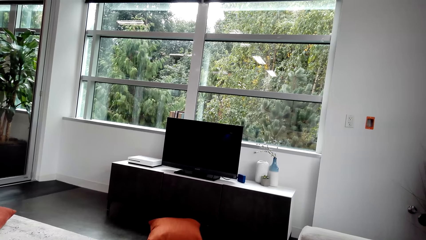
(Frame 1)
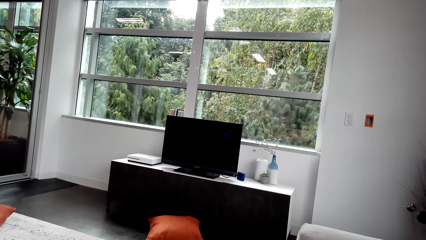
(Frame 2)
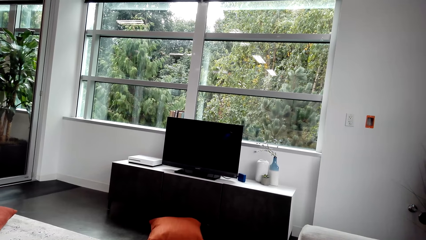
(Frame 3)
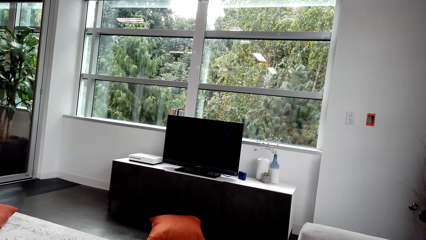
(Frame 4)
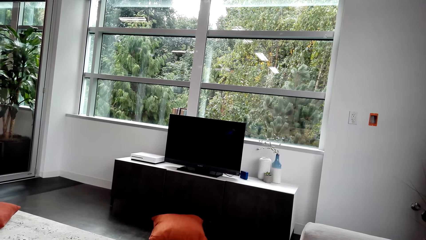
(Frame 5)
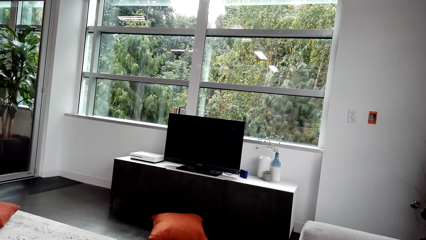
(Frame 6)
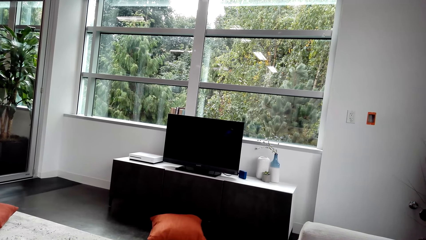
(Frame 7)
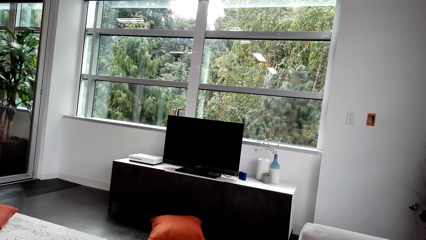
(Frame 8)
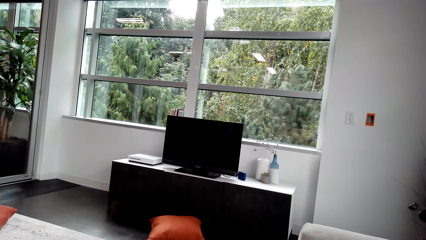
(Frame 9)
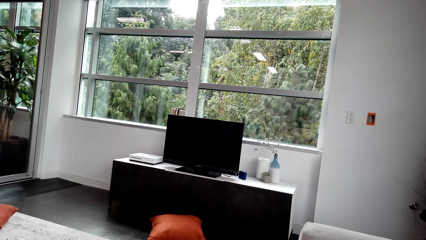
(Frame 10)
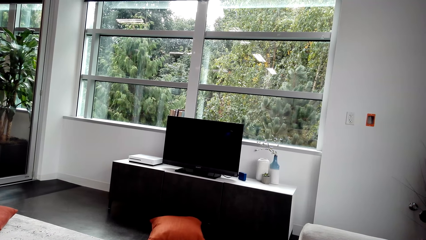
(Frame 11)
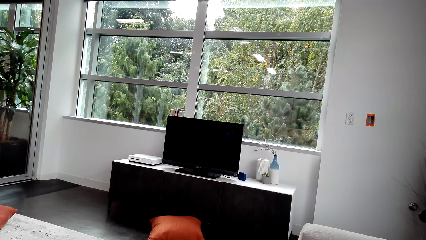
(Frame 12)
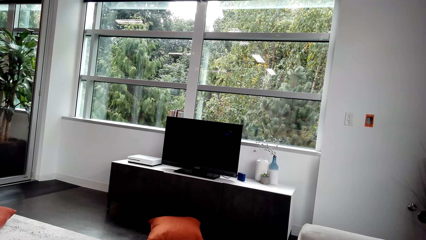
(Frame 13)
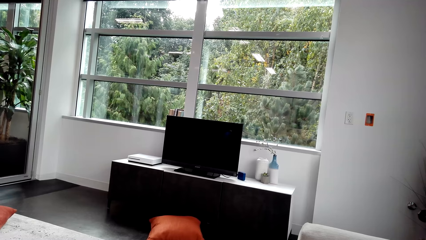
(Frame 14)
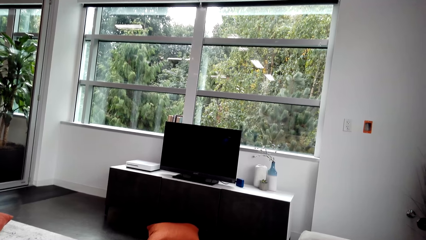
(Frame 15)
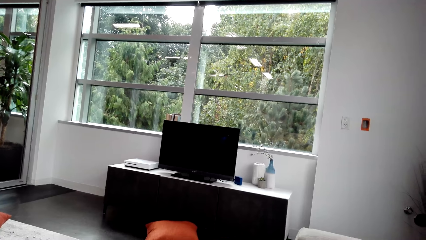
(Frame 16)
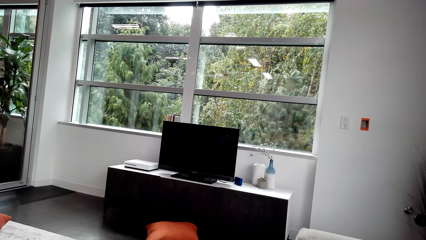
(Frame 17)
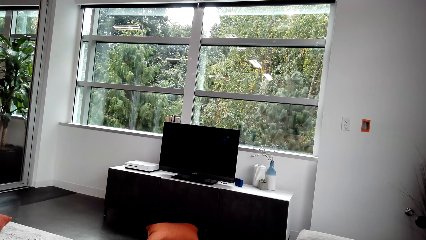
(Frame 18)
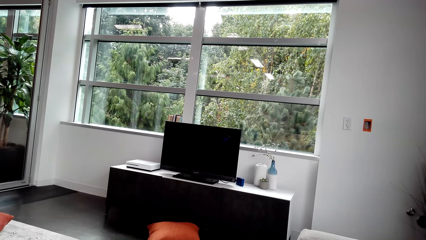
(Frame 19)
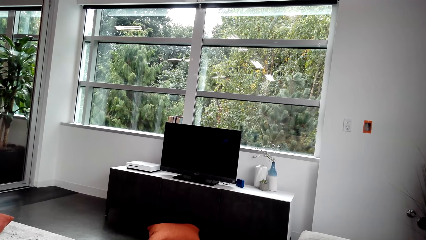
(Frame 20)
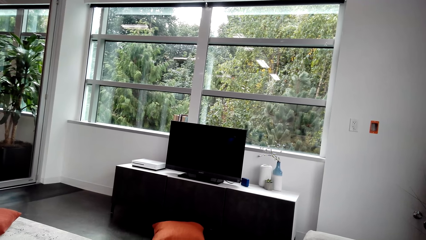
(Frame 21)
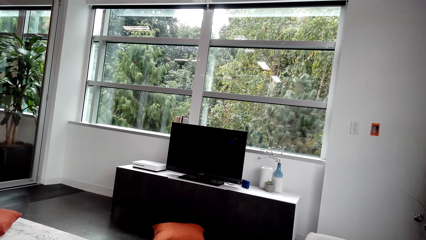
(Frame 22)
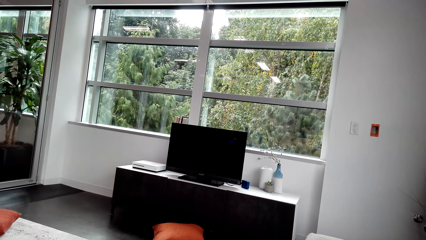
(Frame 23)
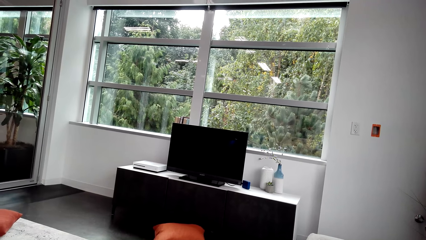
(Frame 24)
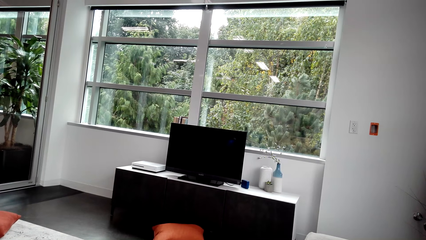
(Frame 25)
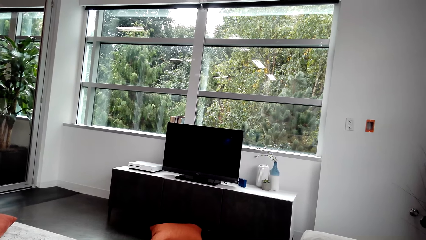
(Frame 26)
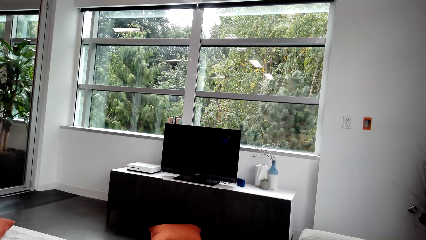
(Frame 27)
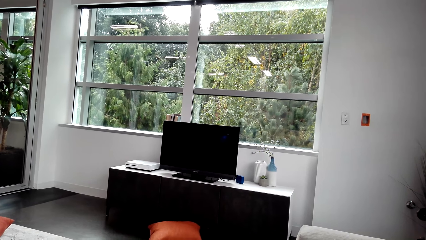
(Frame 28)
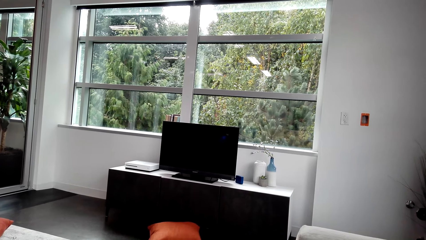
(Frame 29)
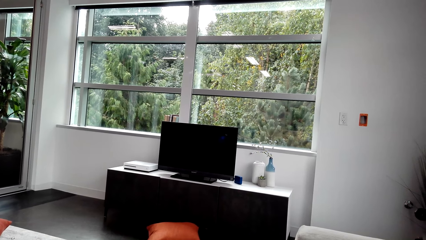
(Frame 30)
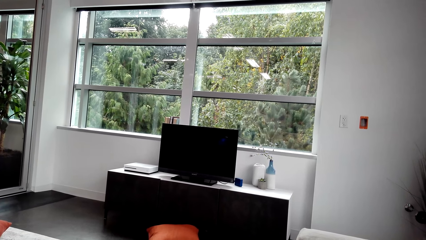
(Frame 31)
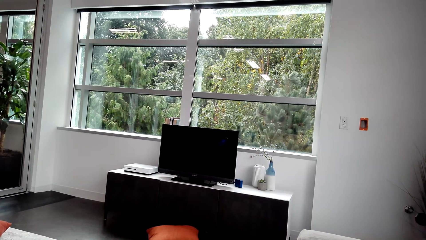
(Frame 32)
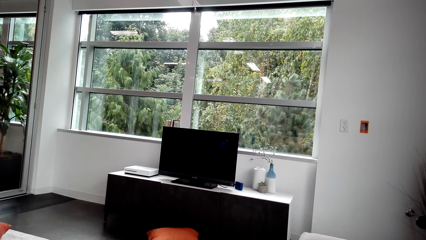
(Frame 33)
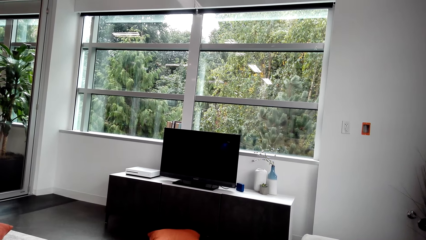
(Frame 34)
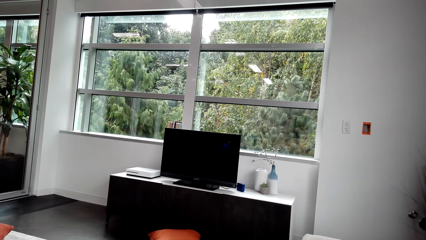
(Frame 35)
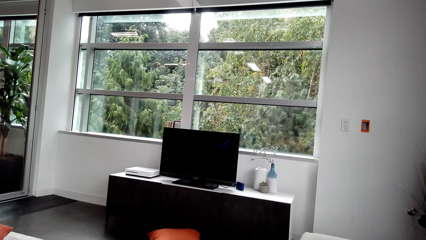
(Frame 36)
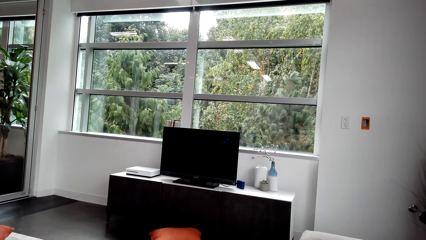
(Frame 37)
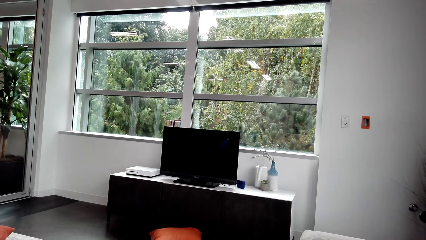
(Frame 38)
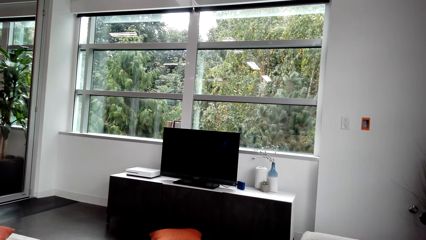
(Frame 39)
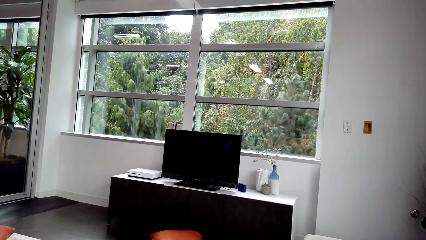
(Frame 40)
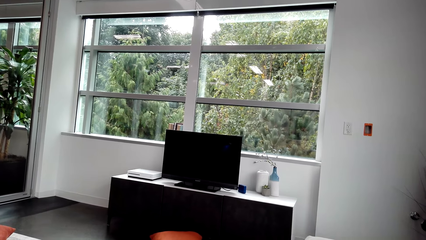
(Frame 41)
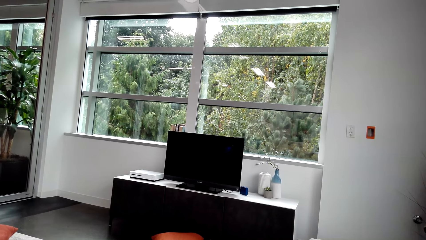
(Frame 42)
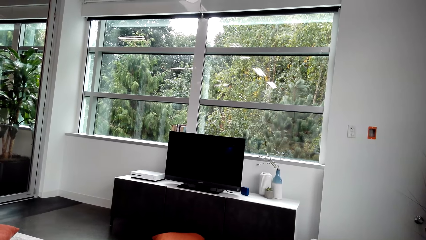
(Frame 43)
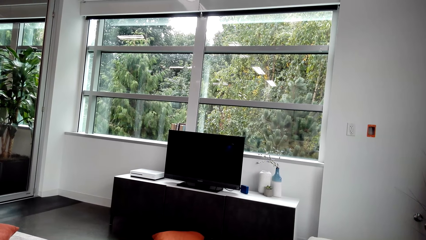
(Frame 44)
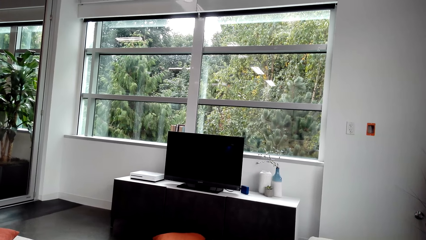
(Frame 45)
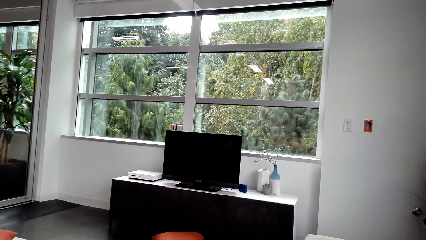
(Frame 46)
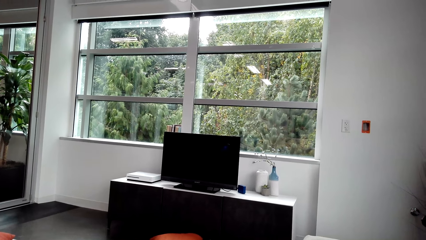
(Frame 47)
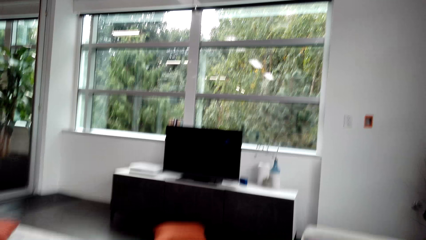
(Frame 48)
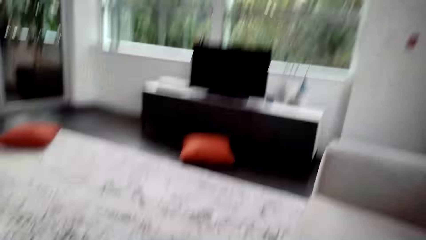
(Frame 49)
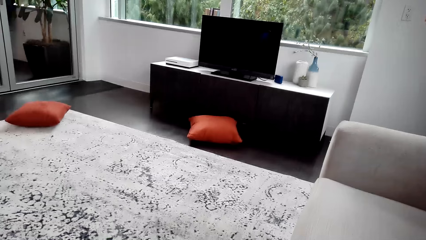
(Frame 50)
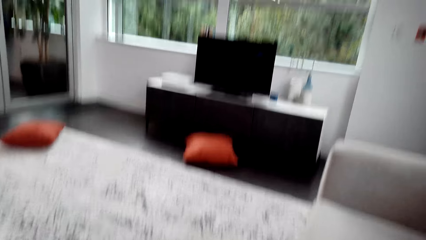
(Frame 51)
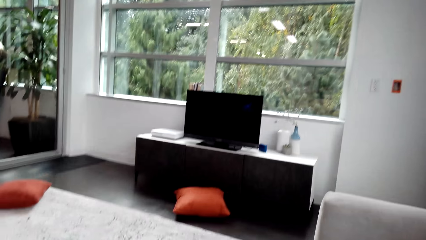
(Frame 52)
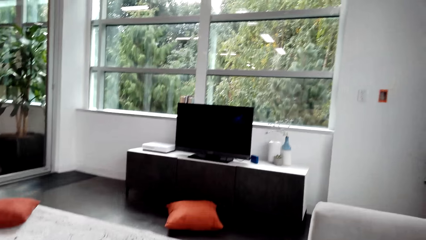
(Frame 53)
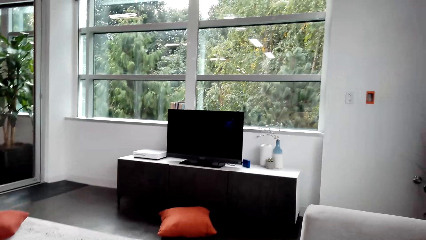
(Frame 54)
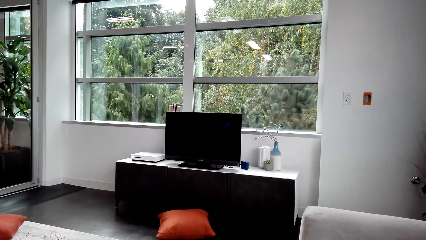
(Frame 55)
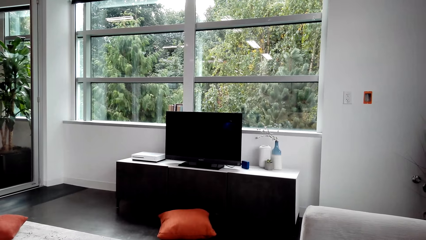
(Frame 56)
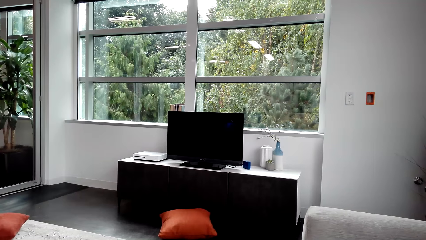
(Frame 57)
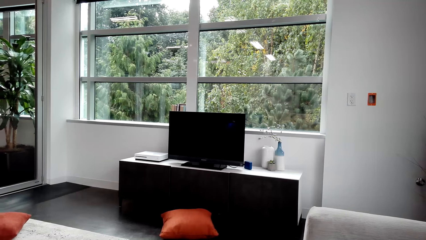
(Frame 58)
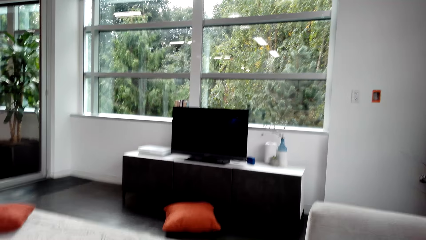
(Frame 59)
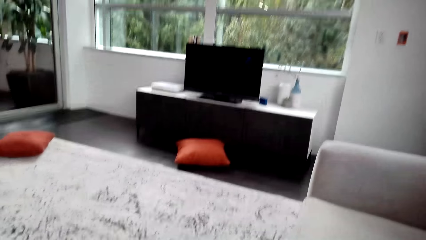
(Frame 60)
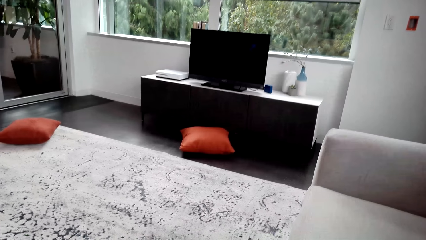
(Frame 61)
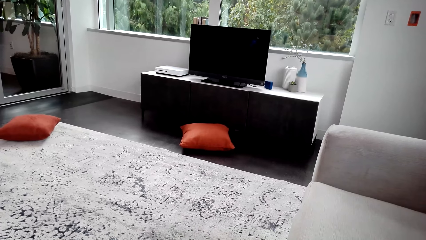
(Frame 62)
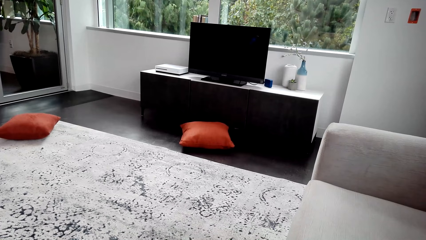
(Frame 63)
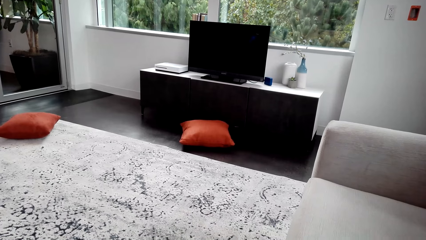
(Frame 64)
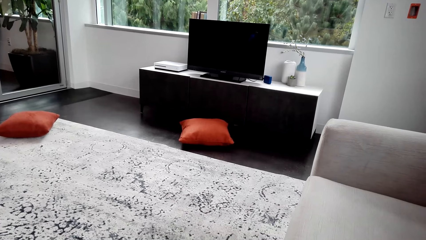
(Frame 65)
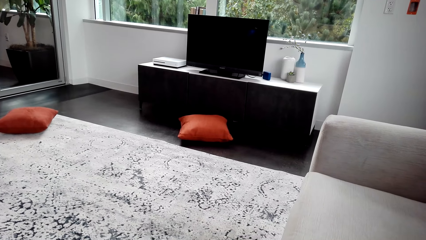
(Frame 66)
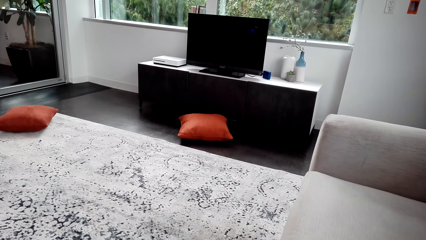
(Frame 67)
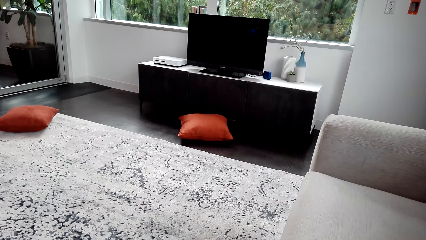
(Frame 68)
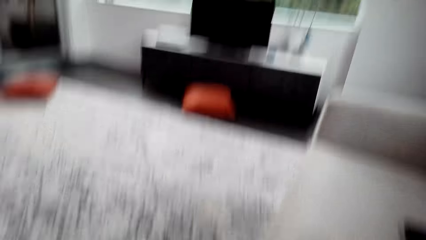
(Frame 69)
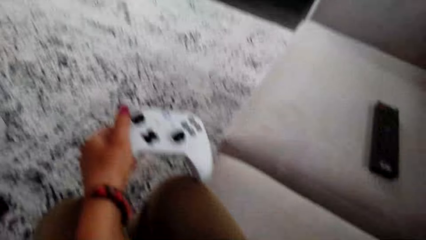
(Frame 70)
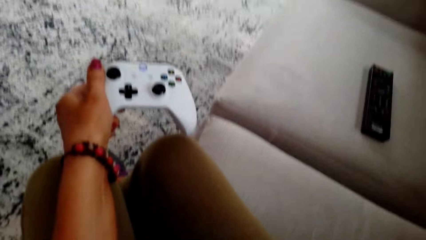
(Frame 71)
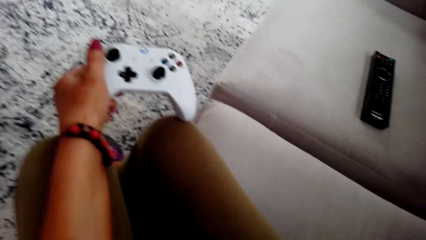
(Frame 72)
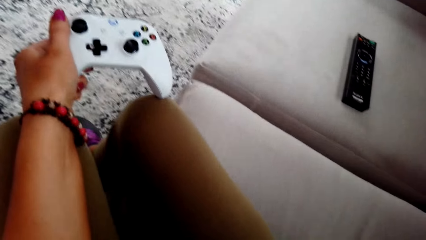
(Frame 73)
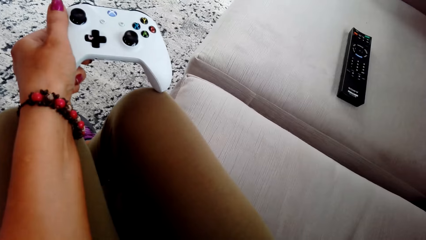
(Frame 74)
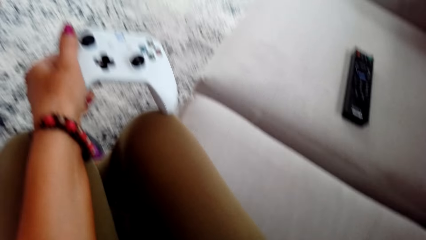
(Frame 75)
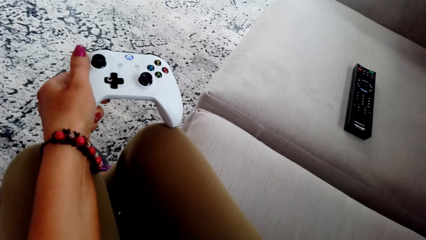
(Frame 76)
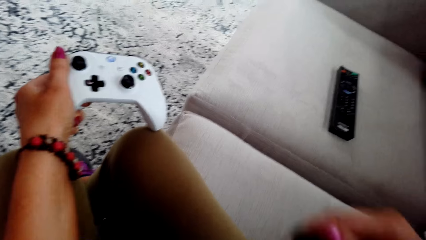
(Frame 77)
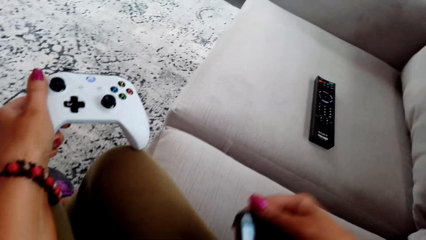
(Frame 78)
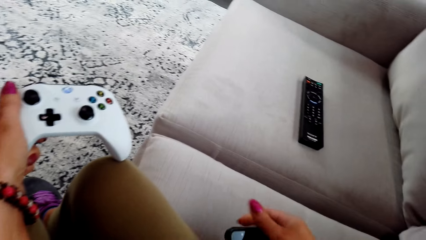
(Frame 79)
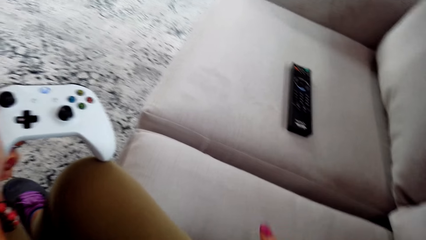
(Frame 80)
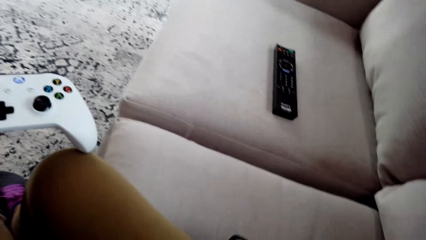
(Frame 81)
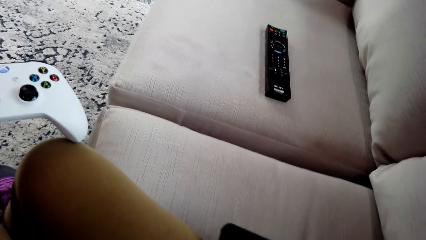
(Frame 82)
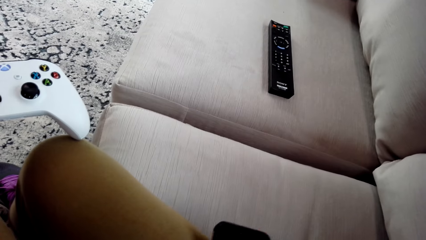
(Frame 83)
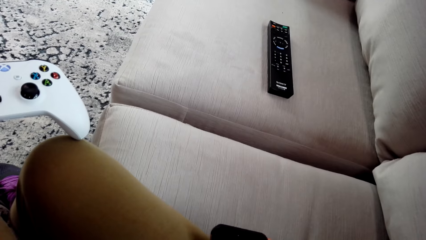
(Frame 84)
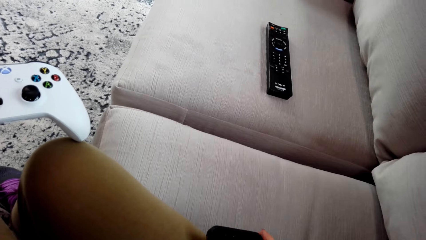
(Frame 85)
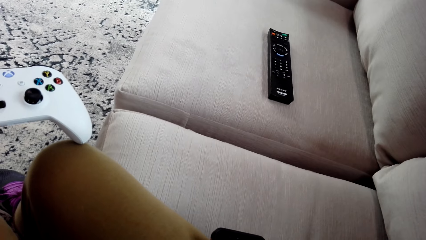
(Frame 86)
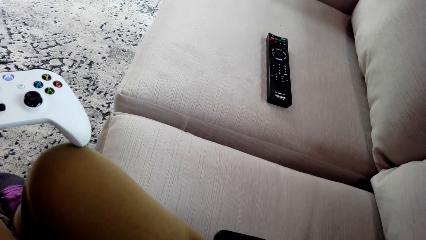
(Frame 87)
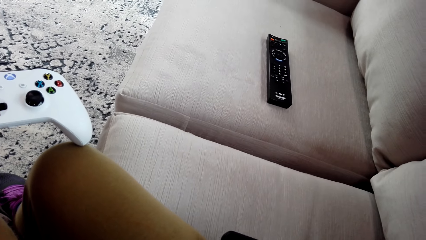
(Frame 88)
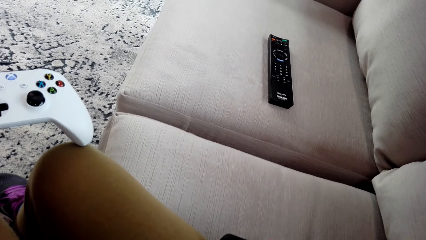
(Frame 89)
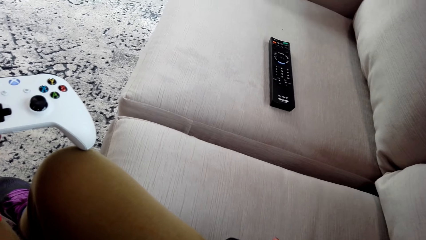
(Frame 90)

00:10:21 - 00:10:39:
The camera wearer looks at the television. She holds the game pad with her left hand. She touches the PS Remote Play. She holds her phone with her right hand.
